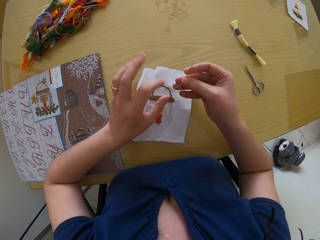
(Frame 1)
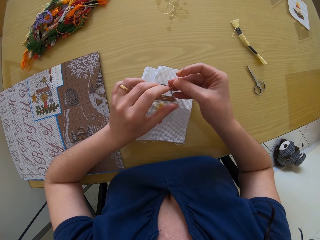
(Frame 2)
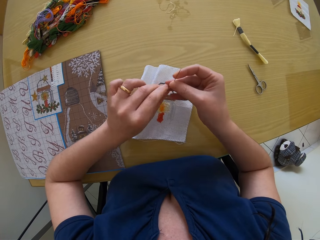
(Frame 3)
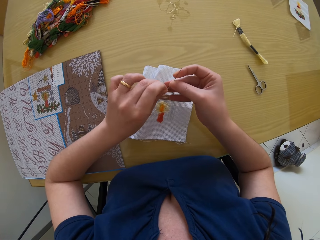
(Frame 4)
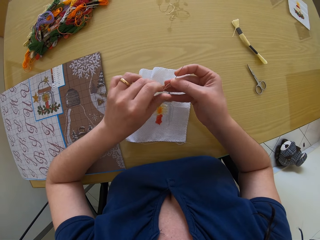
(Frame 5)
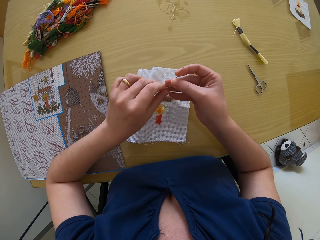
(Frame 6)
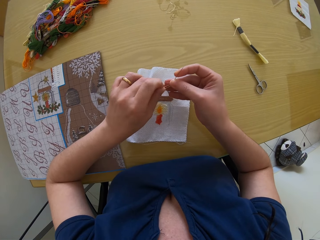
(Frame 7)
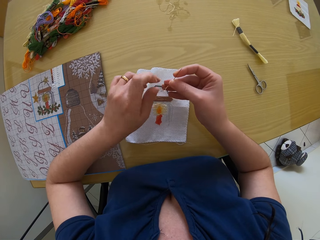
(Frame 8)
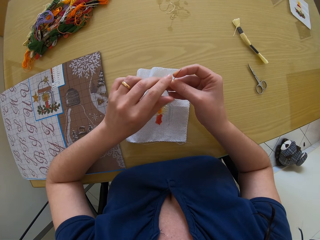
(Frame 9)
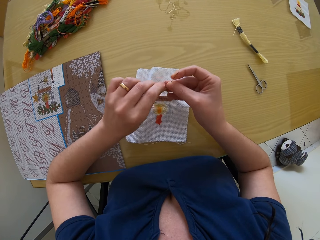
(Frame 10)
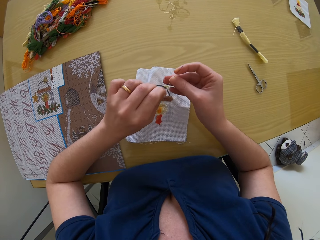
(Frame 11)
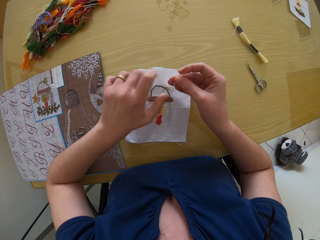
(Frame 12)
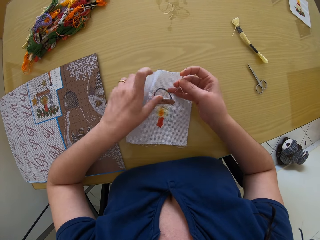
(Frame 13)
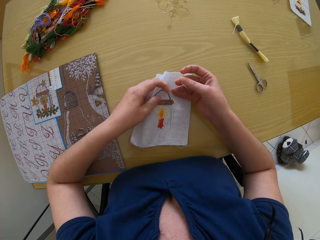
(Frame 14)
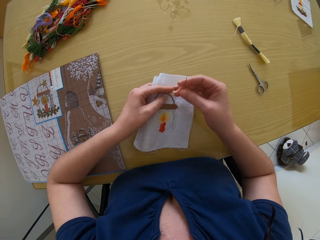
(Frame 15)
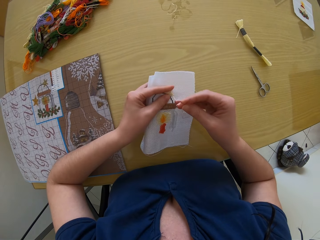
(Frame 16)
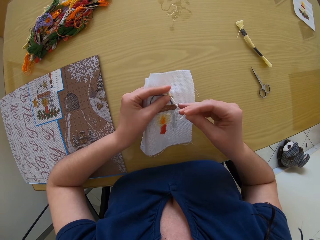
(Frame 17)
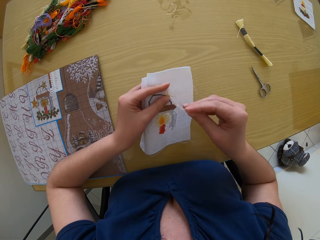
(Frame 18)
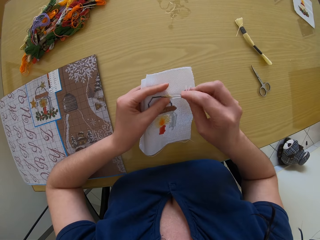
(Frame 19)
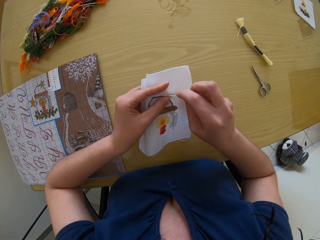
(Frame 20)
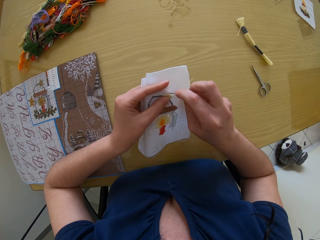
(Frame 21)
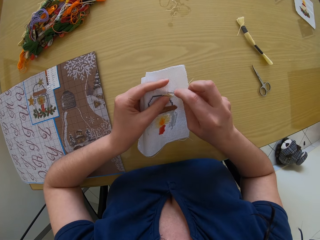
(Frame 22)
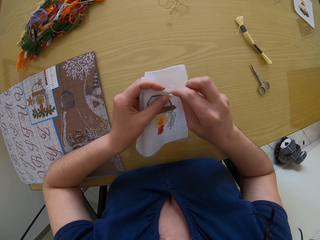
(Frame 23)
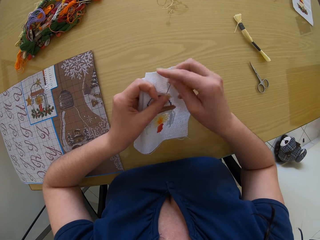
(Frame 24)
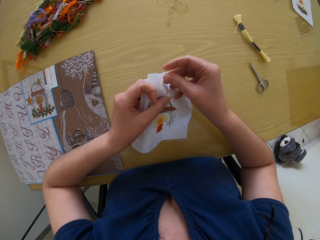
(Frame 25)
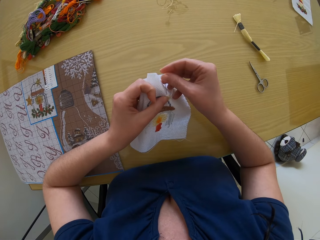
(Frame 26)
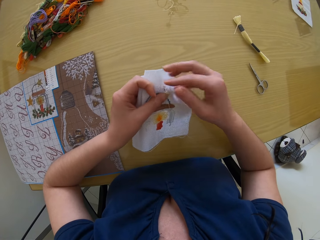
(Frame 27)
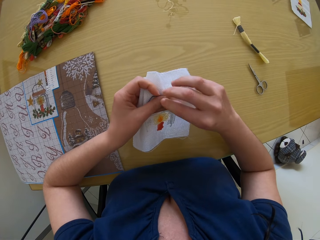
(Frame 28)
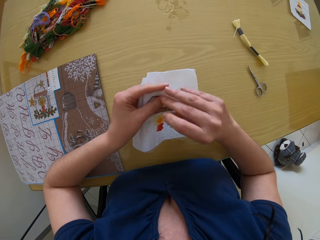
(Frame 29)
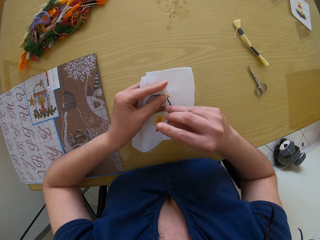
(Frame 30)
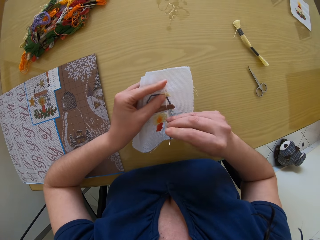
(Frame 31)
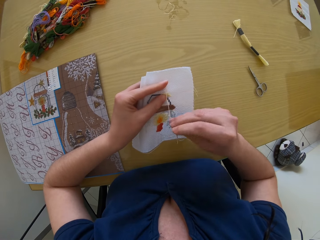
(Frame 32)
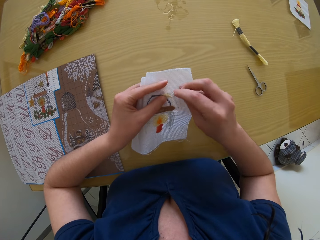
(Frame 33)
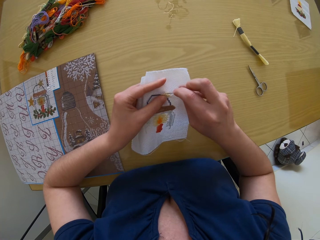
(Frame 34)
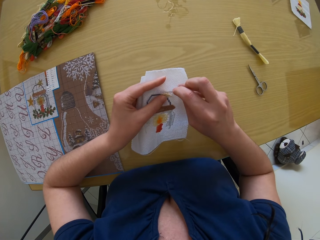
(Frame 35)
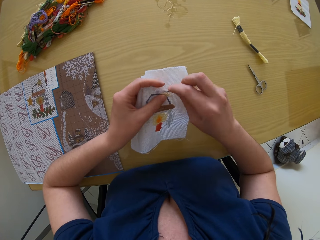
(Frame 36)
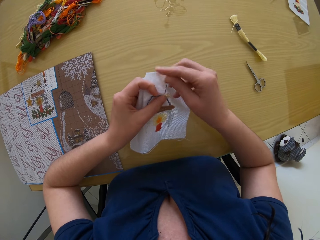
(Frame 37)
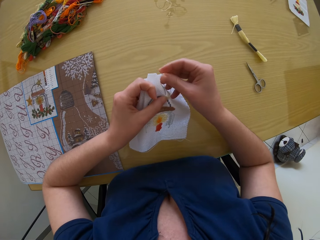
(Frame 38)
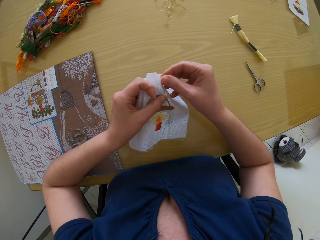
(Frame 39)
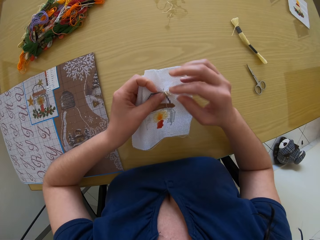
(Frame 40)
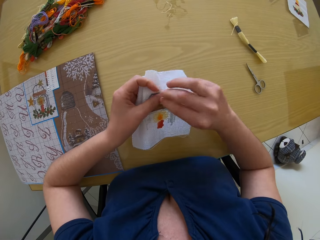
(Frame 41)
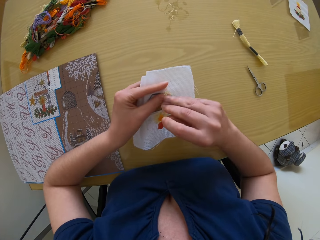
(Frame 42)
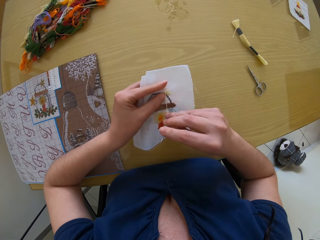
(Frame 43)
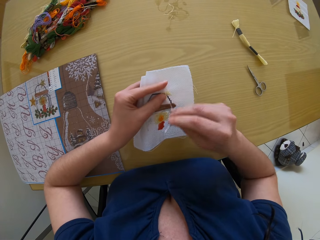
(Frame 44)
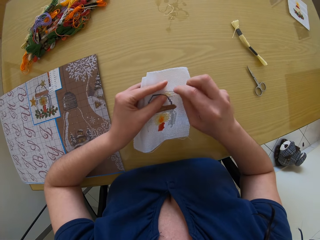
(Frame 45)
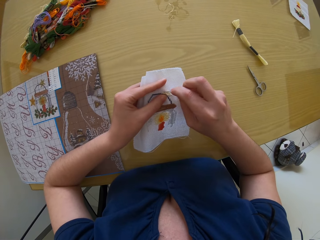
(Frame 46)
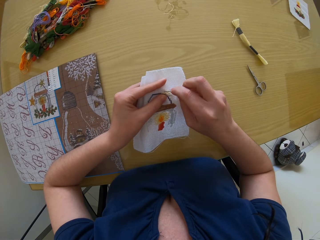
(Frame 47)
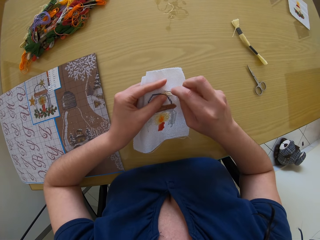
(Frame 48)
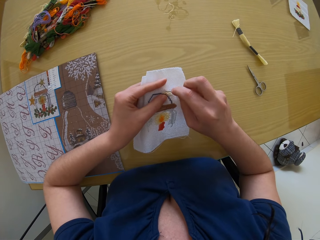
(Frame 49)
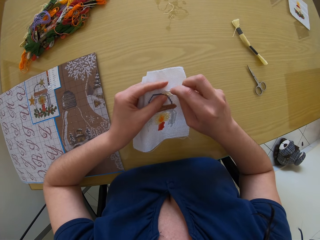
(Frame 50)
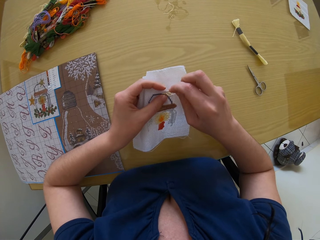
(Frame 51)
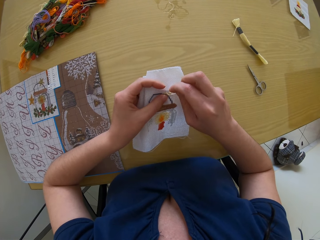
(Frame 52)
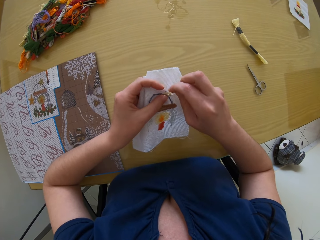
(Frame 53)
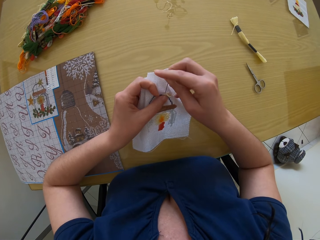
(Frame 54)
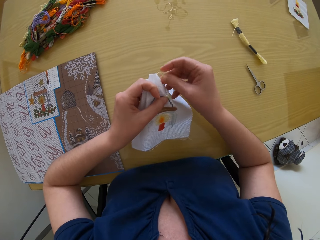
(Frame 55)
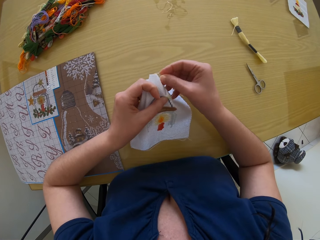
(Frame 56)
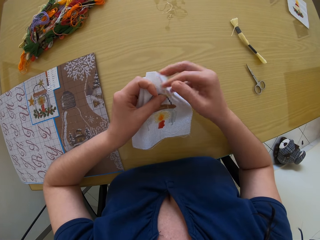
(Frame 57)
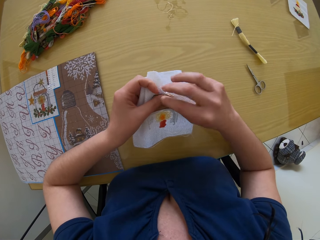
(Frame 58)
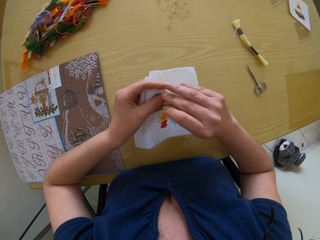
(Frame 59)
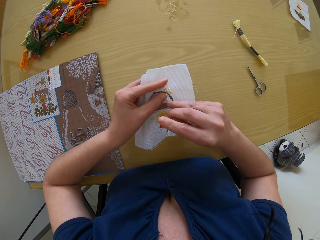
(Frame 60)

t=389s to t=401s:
The camera wearer places the piece of fabric or cloth onto the table. She adjusts the thread in the needle with her left hand. She touches the thread. She picks up the piece of fabric from the table with her left hand. She embroiders on the piece of fabric with the threaded needle in her right hand. She pulls the needle. She moves the right hand. She sews the cloth with the needle. She pulls the needle. She moves the right hand. She sews the cloth with the needle.

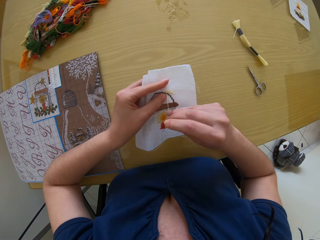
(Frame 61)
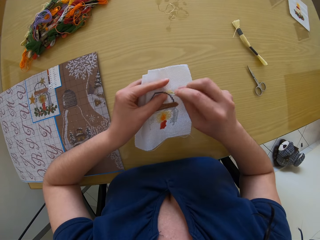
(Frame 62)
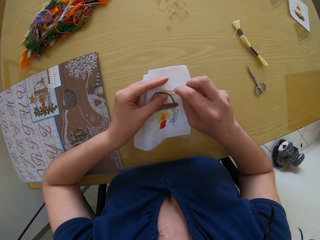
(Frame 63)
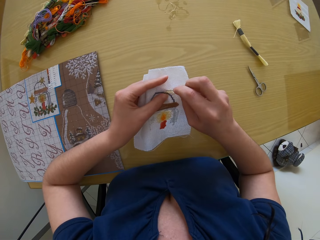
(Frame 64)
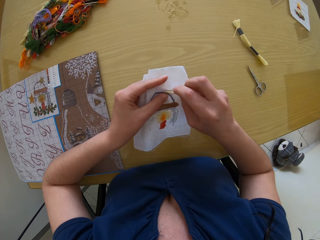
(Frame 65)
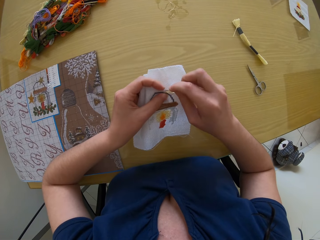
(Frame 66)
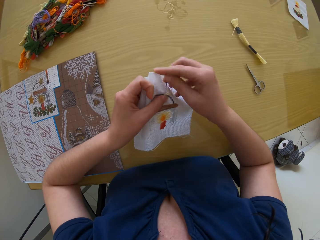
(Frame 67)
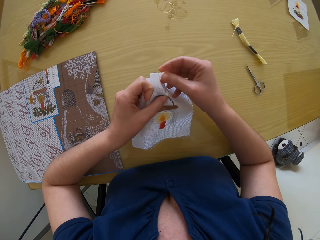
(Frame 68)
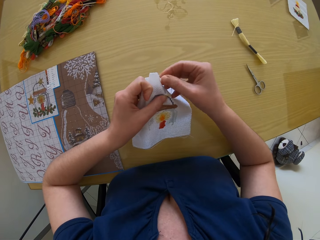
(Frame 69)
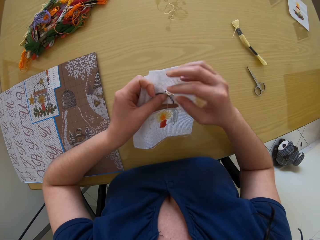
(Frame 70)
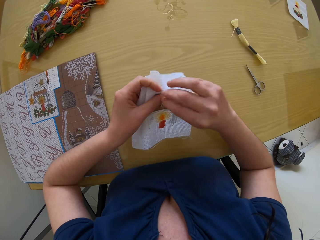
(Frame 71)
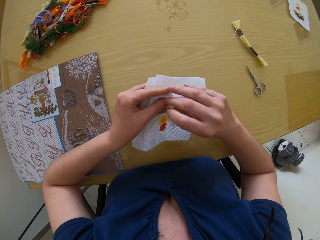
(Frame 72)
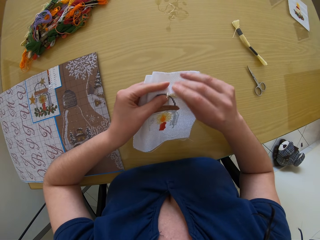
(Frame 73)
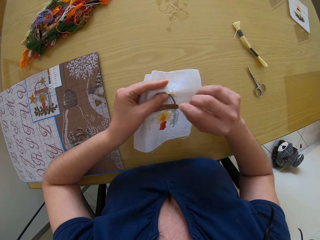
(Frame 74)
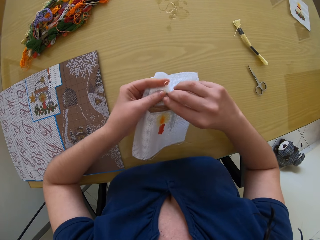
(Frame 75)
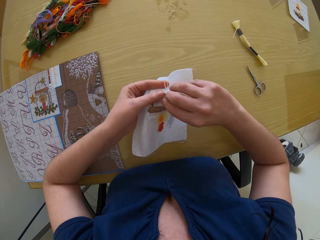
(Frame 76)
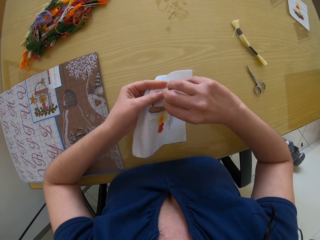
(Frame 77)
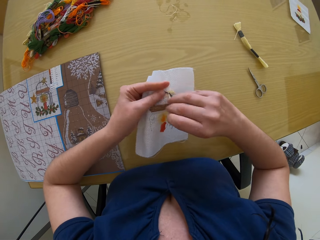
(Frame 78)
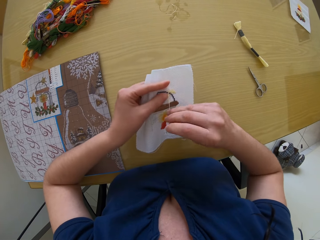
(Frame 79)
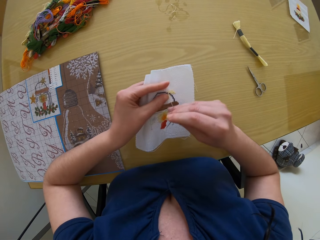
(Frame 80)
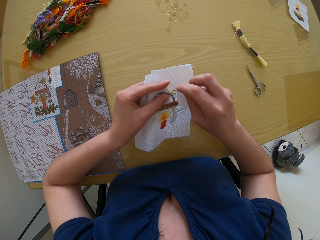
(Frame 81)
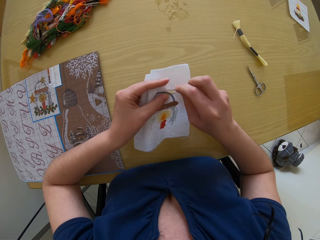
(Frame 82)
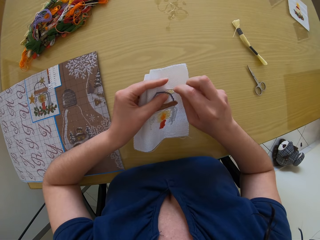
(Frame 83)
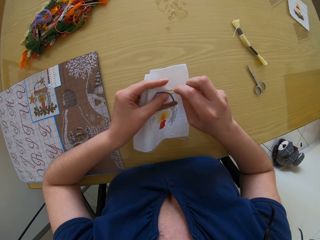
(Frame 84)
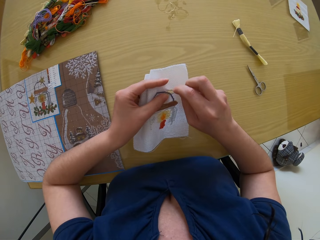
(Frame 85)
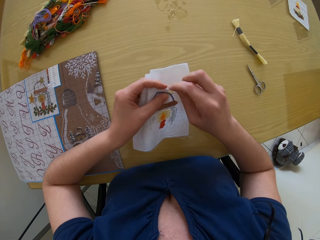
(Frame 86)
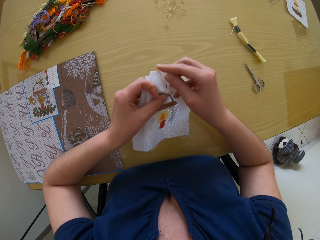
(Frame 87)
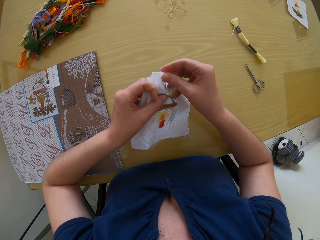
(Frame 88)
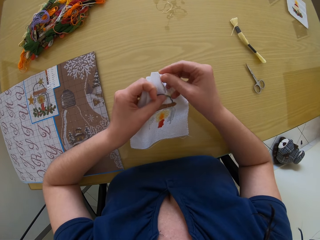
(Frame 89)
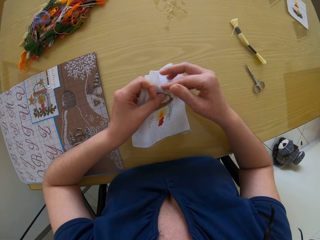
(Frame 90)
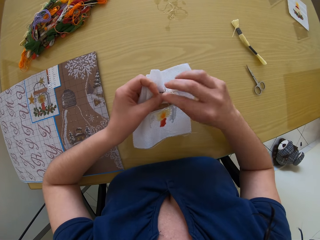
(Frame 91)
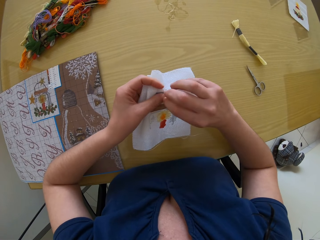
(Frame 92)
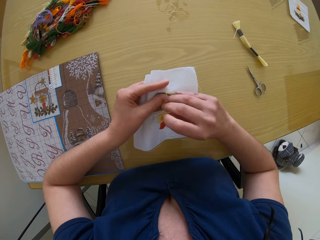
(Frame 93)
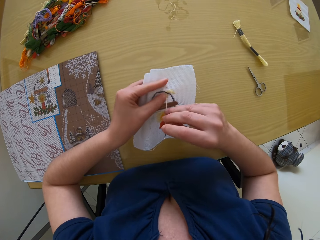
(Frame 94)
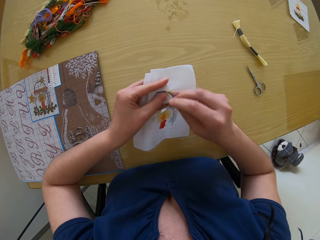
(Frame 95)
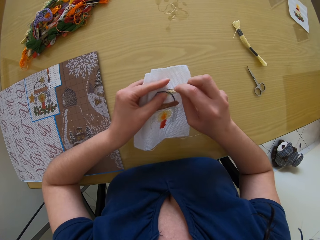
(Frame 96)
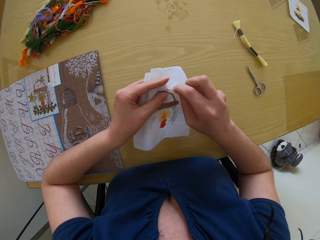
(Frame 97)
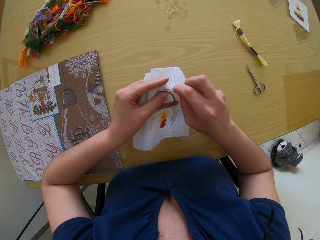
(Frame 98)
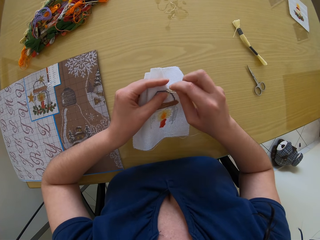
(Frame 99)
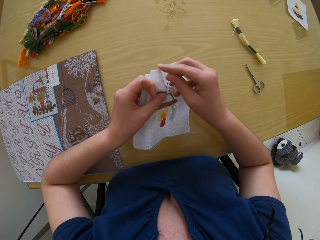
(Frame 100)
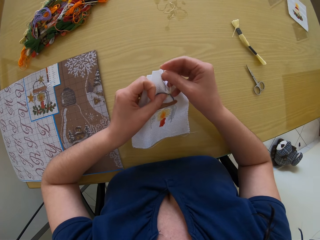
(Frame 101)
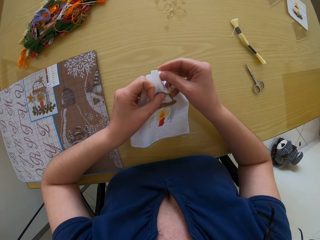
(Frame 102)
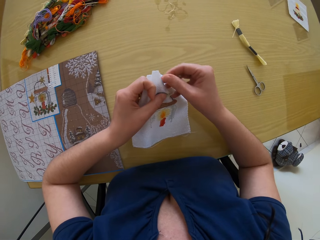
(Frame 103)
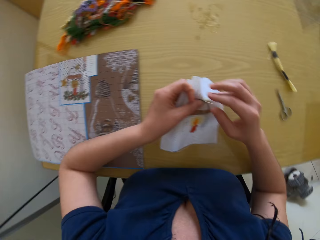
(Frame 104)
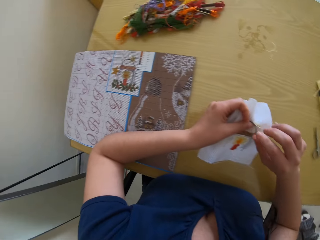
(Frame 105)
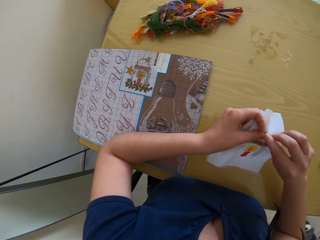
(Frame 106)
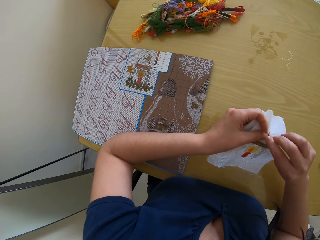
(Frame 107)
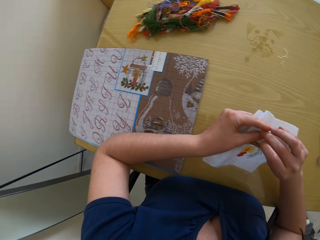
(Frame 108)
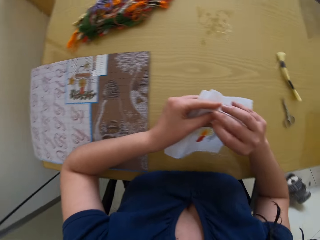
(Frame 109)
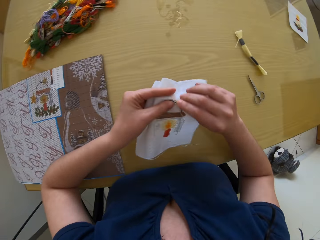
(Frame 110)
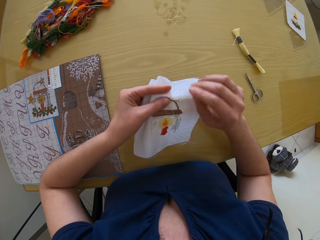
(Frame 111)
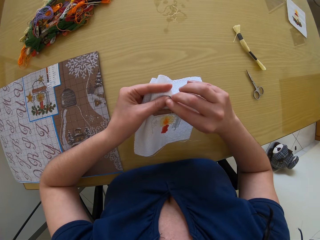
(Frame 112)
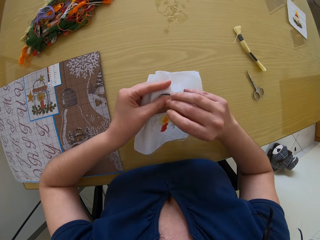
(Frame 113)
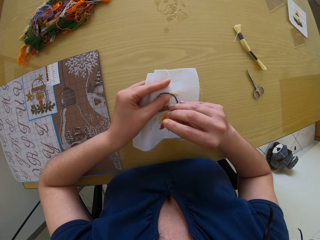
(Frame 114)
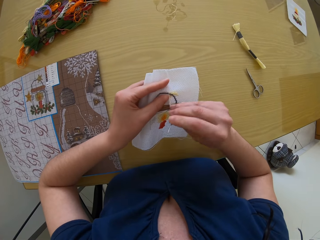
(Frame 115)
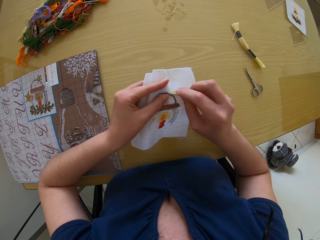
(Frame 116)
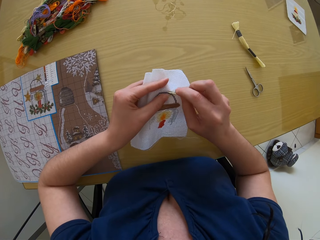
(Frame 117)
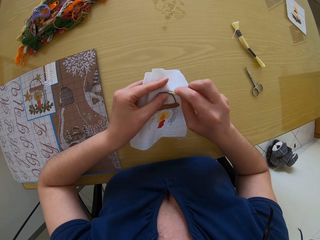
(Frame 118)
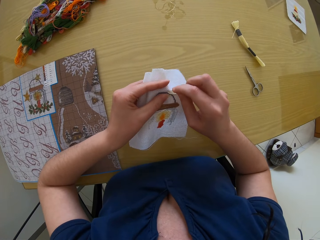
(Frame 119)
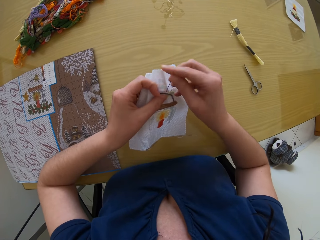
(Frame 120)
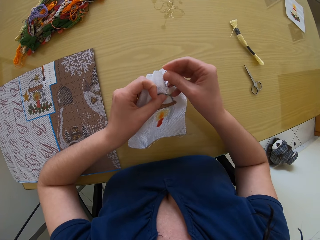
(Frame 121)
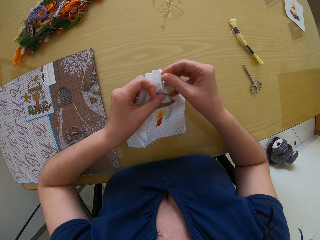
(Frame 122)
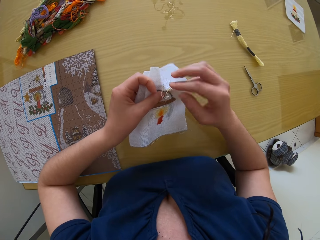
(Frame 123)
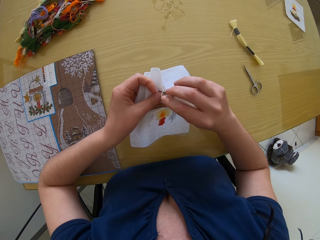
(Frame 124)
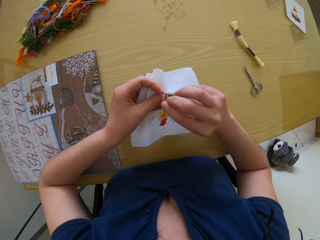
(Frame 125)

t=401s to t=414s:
The camera wearer pulls the needle. They move the right hand. They sew the cloth with the needle. They pull the needle. They move the right hand. They sew the cloth with the needle. They pull the needle. They move the right hand. They sew the cloth with the needle. They pull the needle. They move the right hand. They sew the cloth with the needle.
